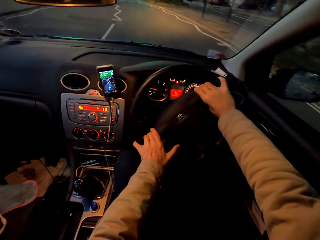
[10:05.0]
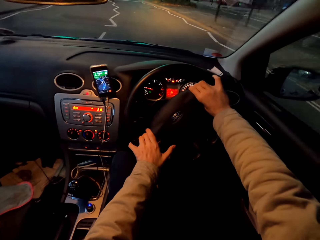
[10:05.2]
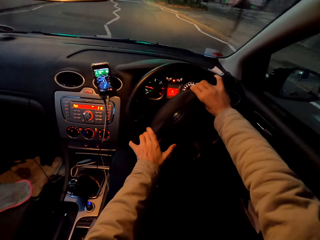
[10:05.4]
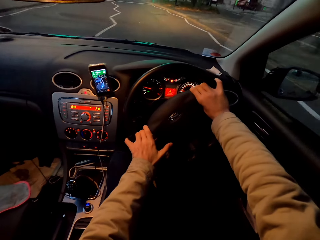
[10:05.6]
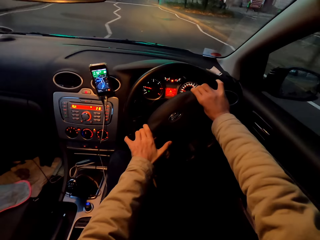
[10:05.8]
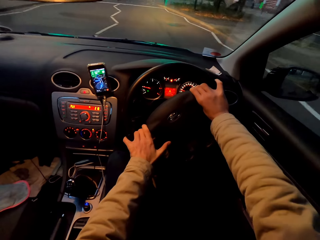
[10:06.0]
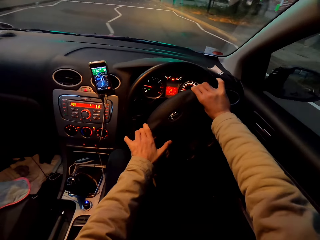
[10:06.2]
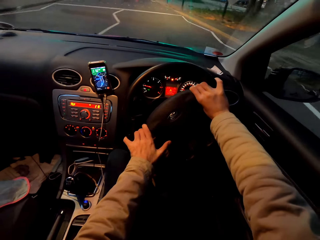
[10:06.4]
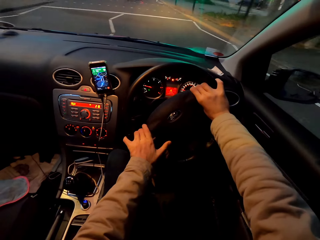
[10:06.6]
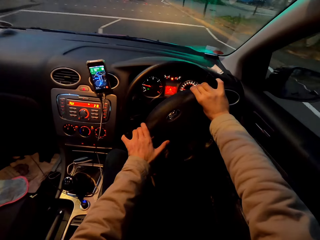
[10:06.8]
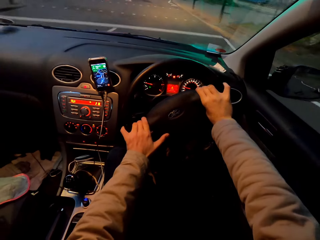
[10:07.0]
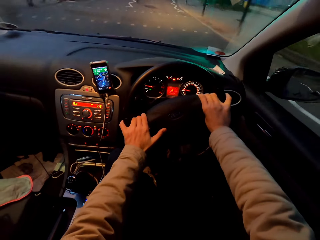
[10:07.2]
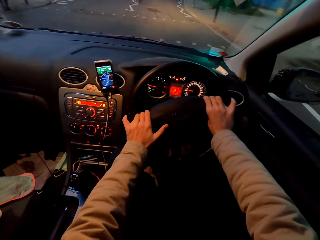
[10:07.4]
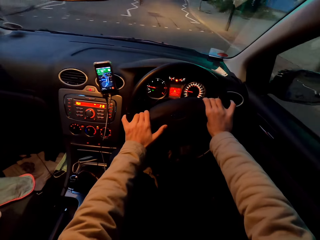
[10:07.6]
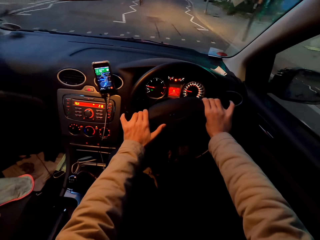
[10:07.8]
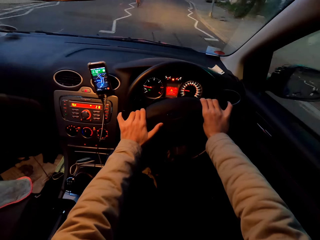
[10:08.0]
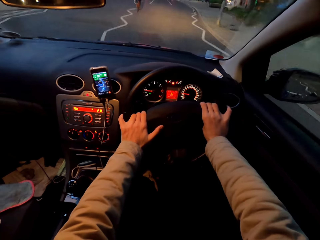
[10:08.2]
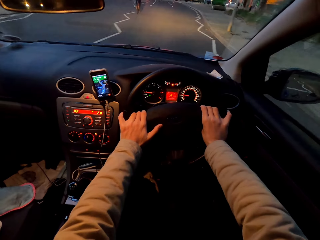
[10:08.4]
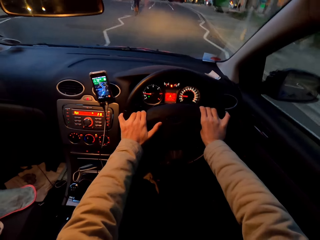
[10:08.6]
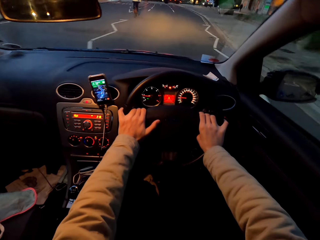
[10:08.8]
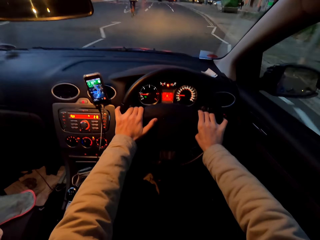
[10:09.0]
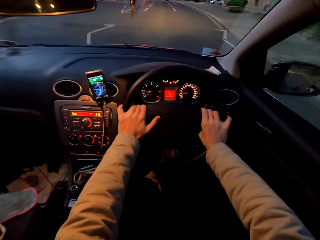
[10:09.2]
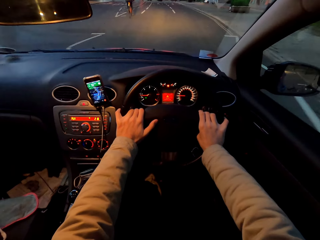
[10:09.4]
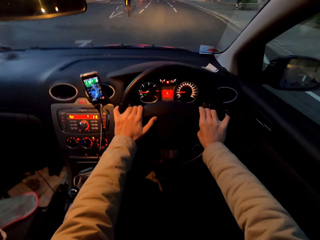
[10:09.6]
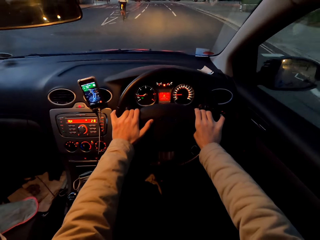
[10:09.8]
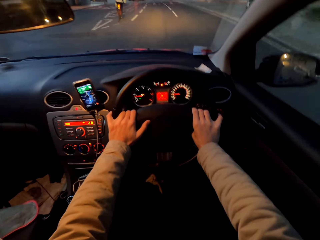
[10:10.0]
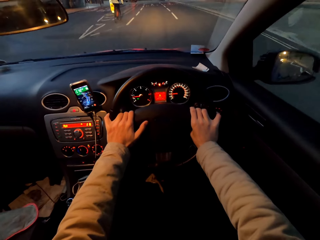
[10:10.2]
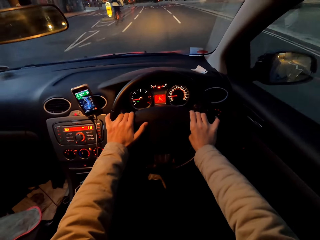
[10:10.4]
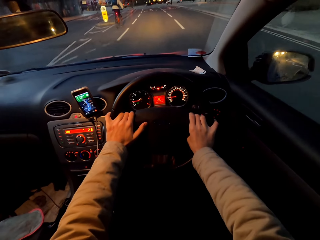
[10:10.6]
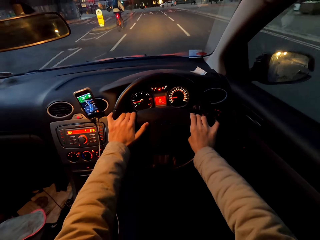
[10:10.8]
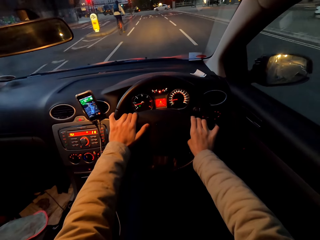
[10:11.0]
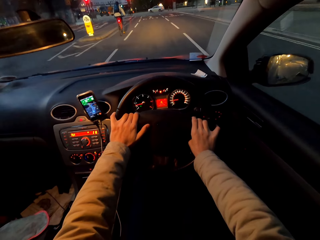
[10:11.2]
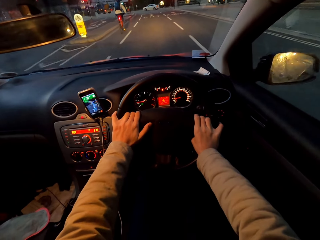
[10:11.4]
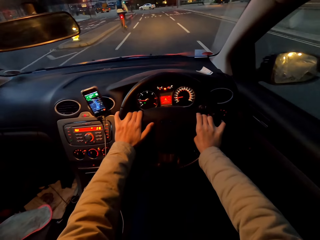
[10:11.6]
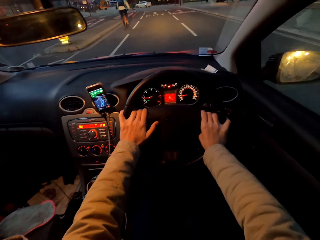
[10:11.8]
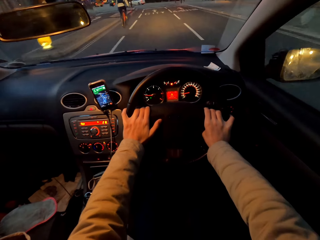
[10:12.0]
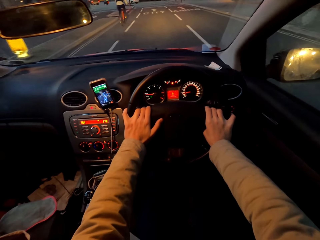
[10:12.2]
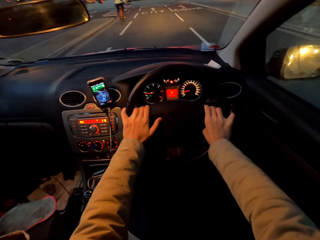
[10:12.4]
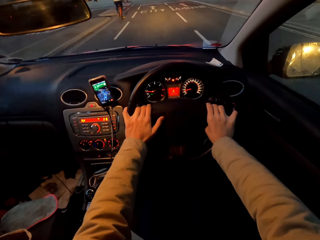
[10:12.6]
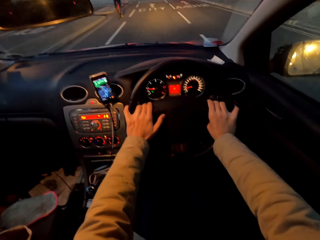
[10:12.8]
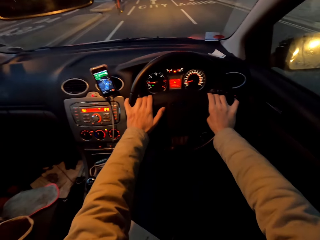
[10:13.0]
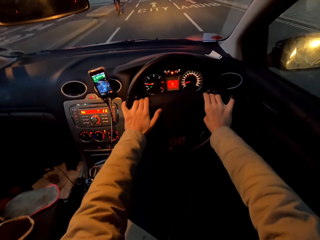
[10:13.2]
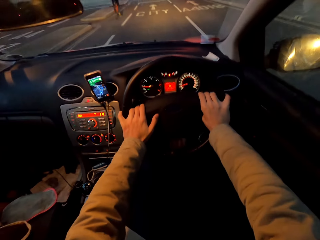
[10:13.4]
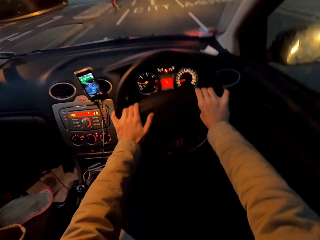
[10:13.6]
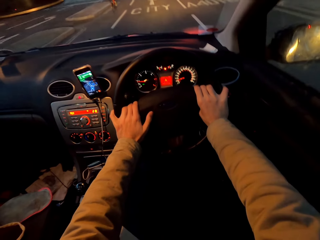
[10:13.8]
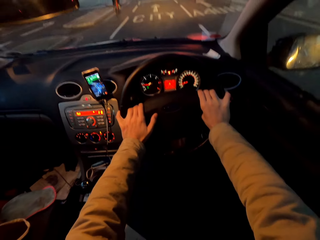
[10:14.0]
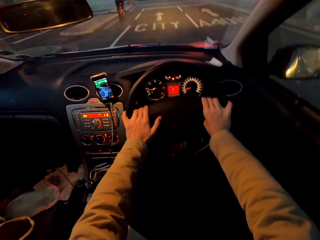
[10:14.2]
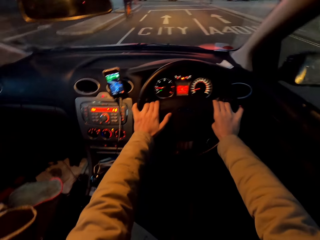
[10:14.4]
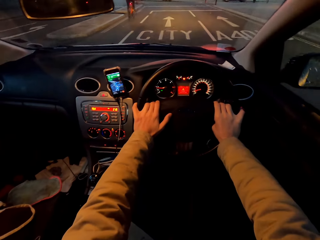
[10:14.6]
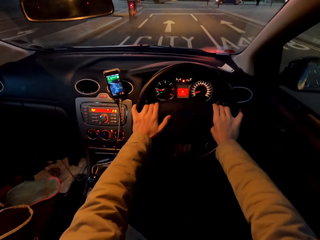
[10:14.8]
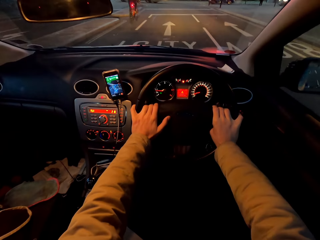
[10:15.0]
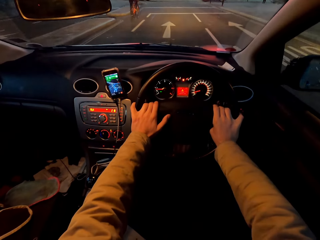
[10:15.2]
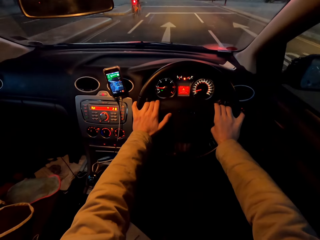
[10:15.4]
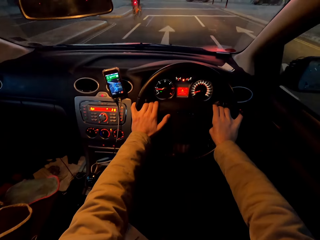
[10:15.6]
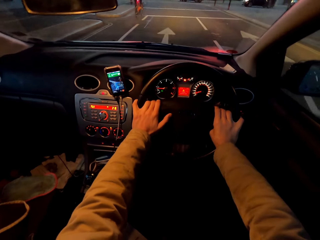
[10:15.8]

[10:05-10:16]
A man rides a bicycle on the road.

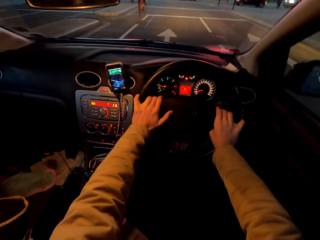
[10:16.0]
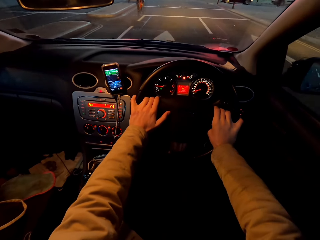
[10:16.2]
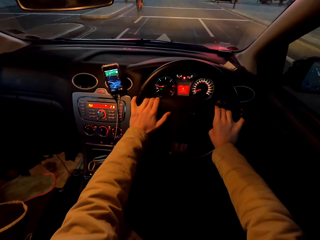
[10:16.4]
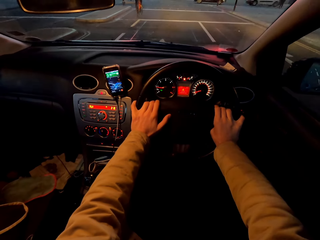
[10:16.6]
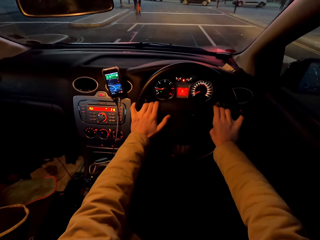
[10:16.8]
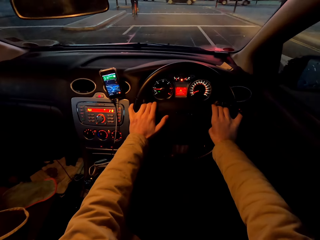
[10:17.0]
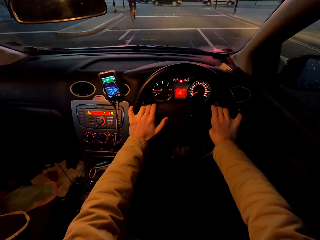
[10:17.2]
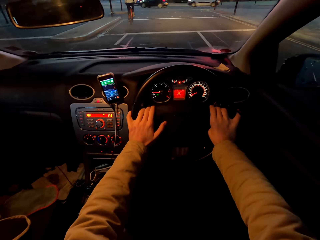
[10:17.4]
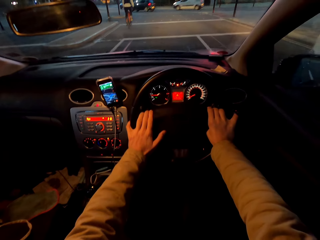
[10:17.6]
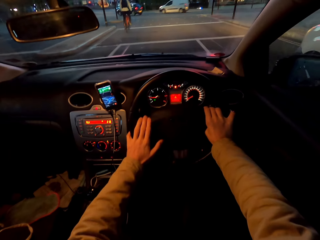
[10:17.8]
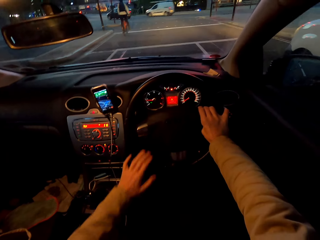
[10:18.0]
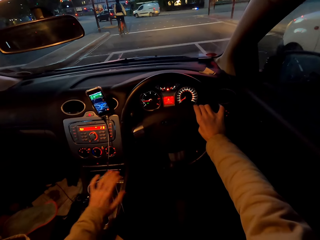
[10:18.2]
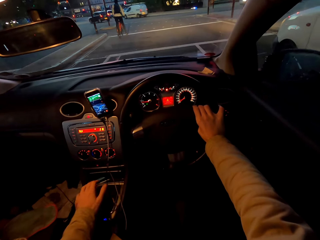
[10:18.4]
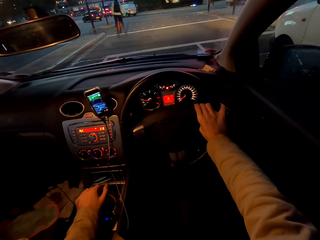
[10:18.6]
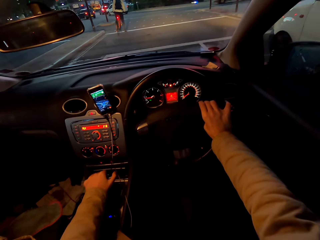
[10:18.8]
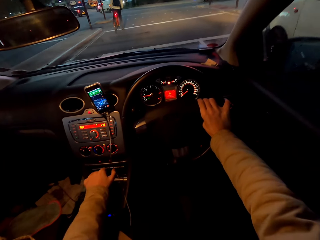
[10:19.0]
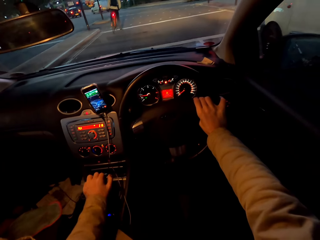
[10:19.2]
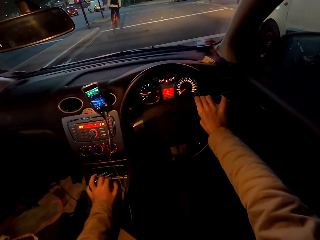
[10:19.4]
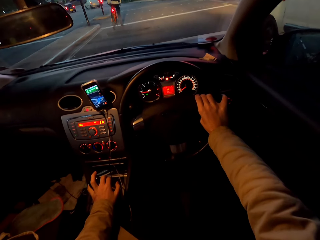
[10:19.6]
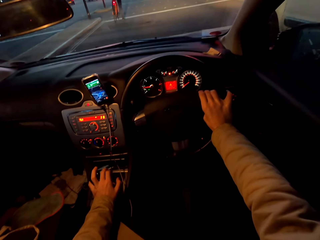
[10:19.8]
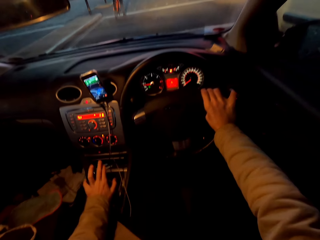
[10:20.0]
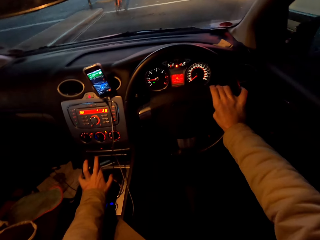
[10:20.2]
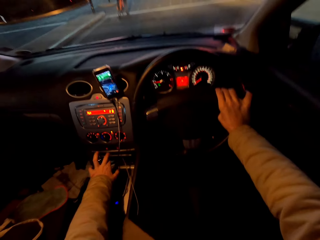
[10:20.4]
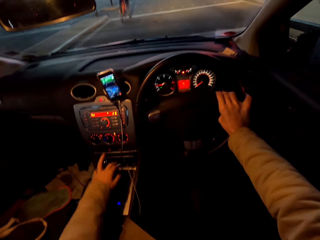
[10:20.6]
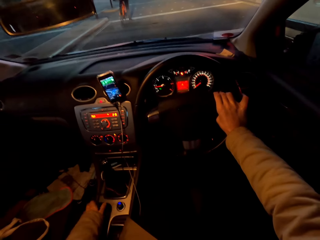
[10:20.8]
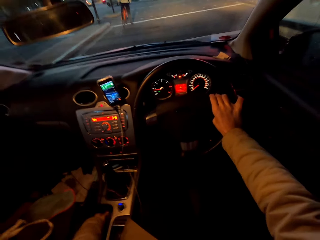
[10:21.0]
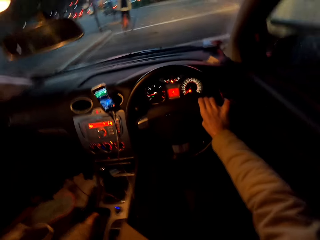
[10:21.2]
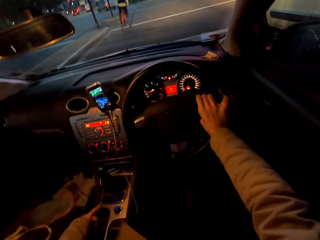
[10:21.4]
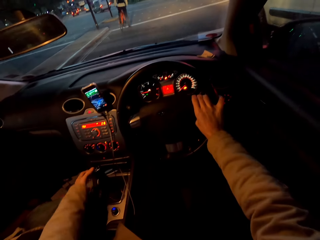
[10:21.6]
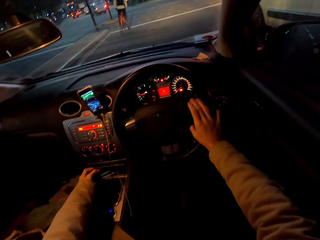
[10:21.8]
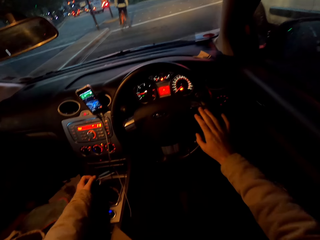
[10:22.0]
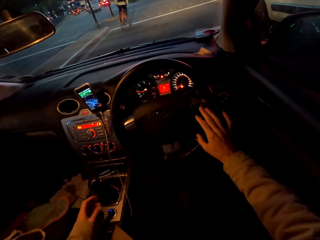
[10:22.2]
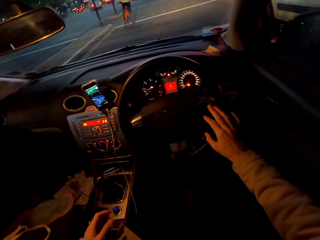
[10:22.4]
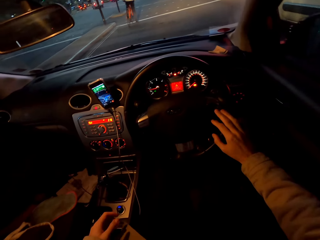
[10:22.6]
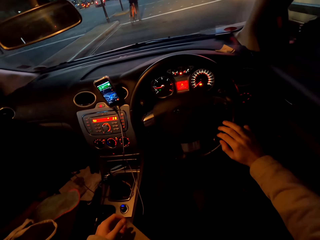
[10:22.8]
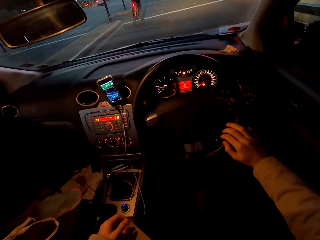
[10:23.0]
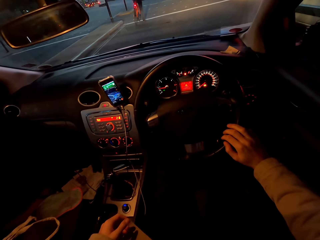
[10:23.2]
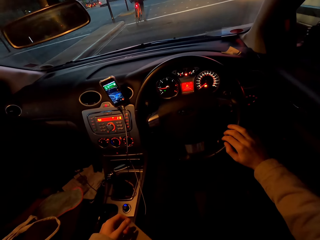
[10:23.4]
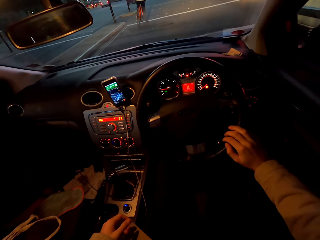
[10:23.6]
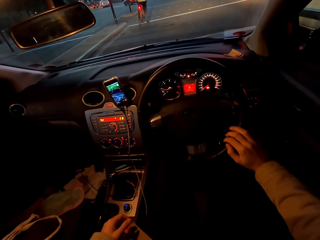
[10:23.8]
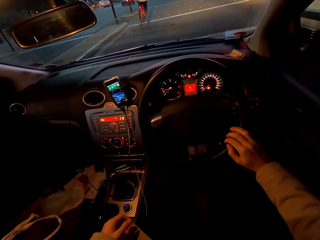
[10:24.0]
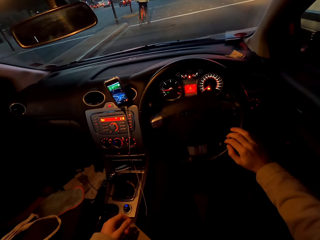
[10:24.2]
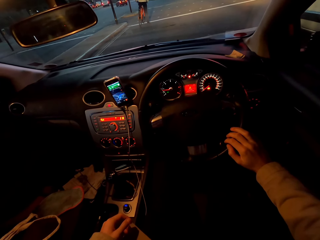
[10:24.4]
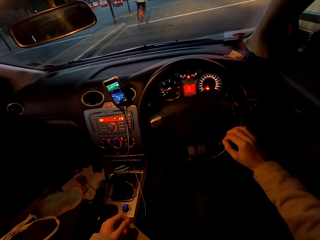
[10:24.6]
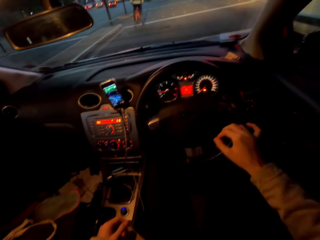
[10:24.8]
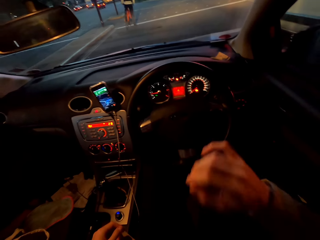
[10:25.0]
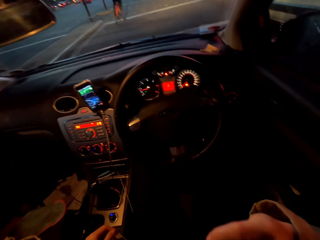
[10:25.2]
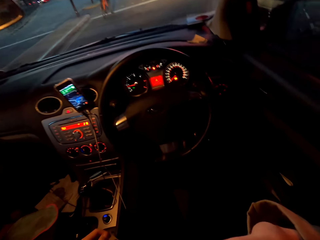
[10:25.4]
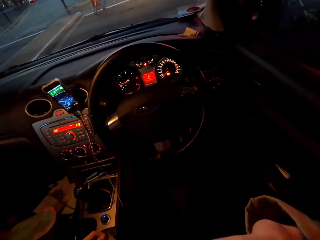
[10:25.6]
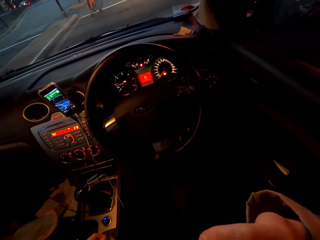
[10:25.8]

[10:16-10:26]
The camera wearer holds the gear with the hand. He adjusts the gear in the car with his left hand. He stops the car on the road on the traffic light with his right hand on a steering wheel. He adjusts the gear in the car with his left hand. He touches the face with one hand.
